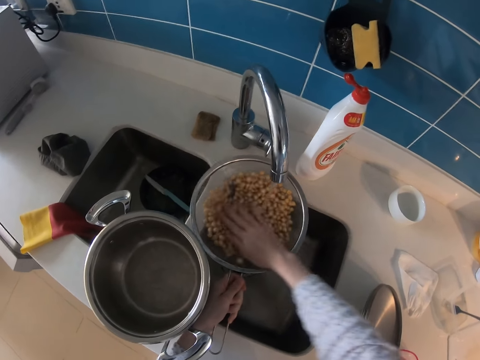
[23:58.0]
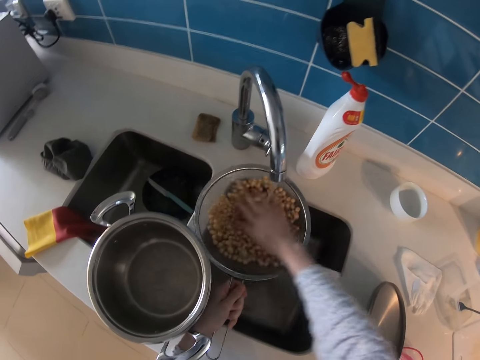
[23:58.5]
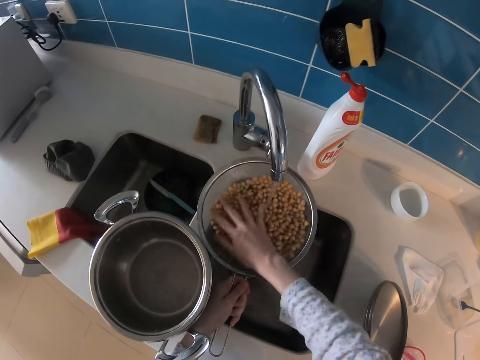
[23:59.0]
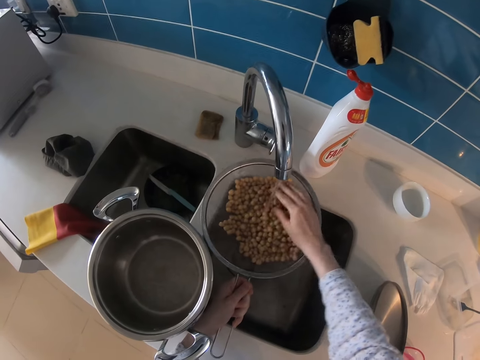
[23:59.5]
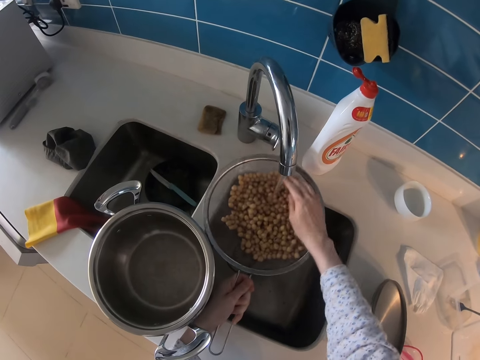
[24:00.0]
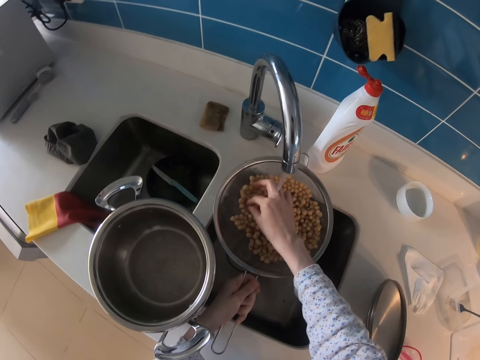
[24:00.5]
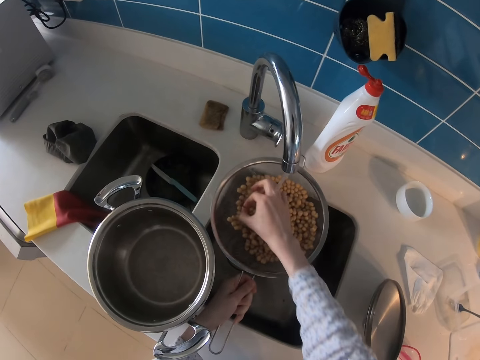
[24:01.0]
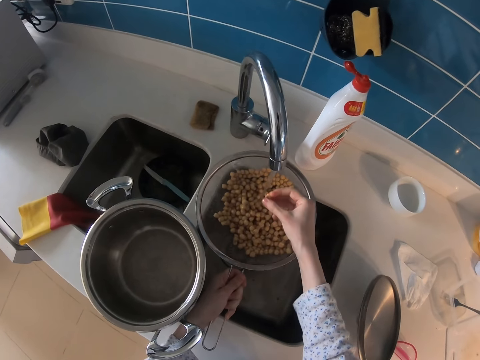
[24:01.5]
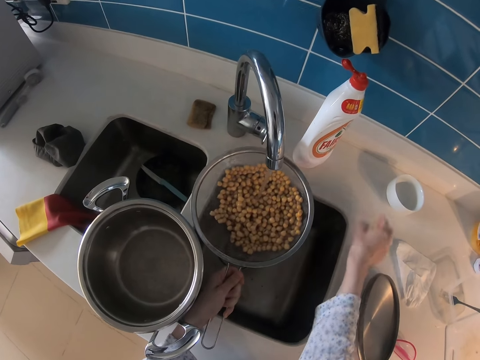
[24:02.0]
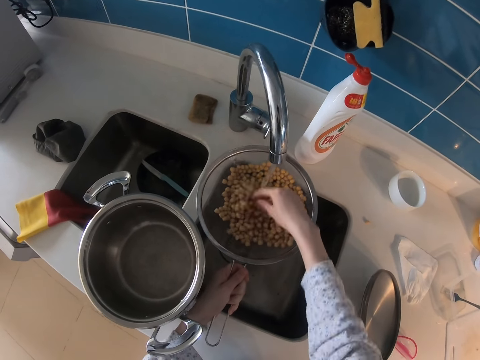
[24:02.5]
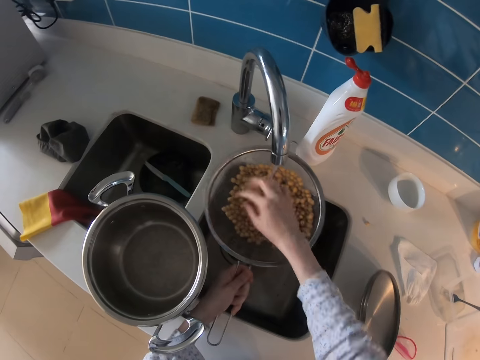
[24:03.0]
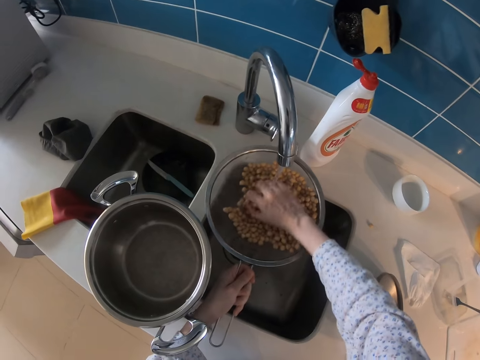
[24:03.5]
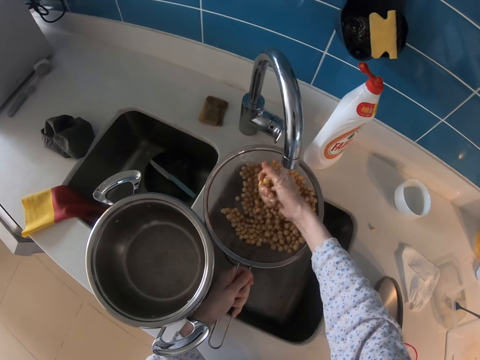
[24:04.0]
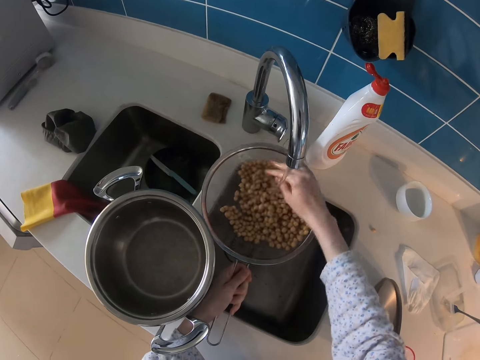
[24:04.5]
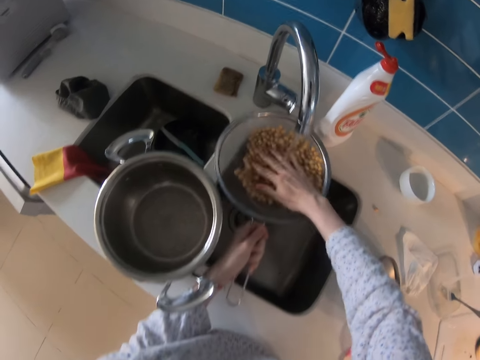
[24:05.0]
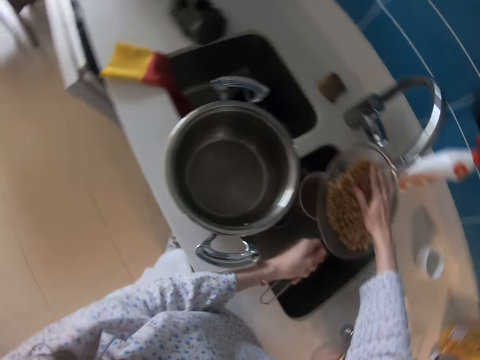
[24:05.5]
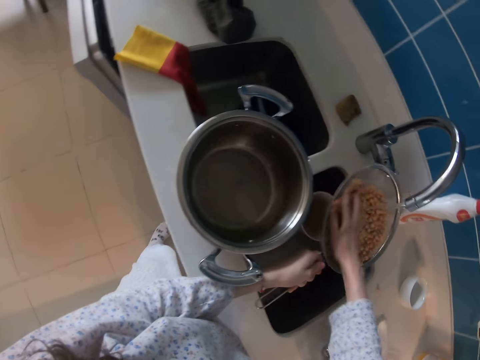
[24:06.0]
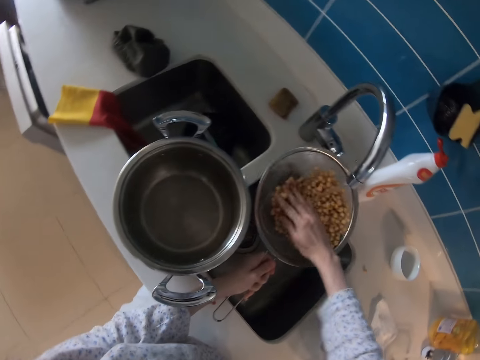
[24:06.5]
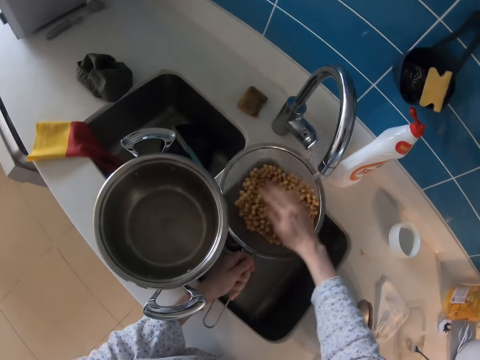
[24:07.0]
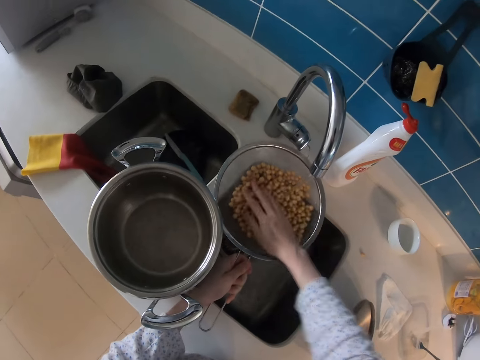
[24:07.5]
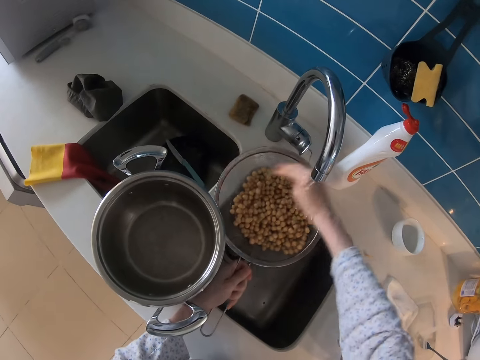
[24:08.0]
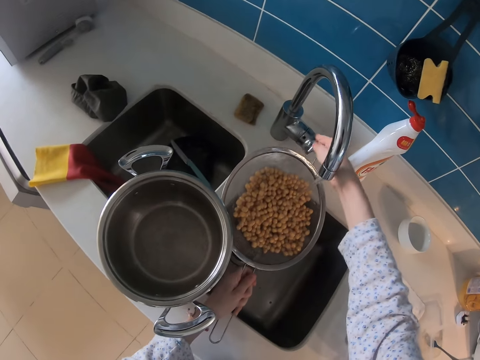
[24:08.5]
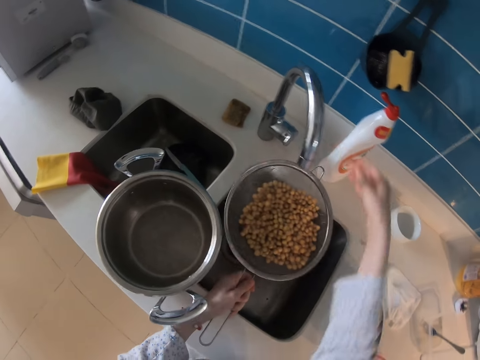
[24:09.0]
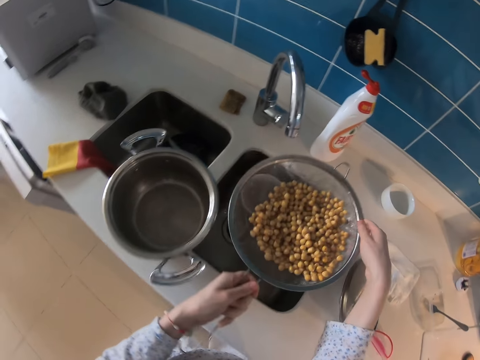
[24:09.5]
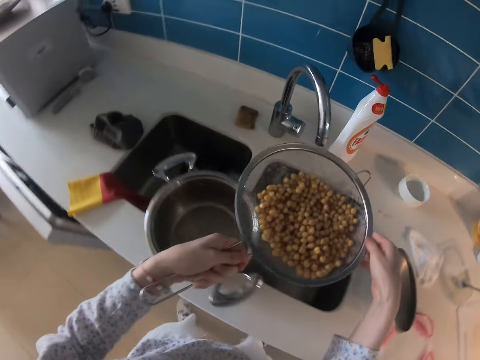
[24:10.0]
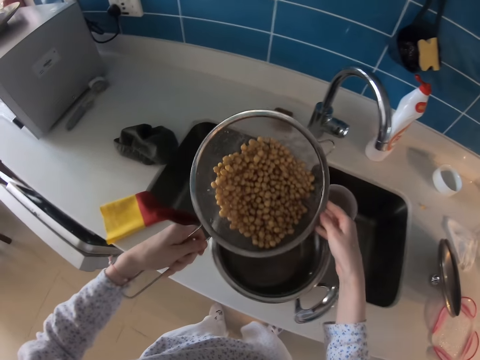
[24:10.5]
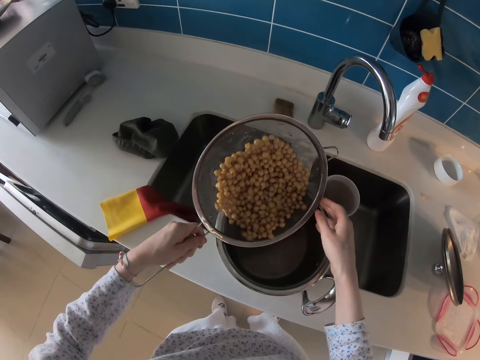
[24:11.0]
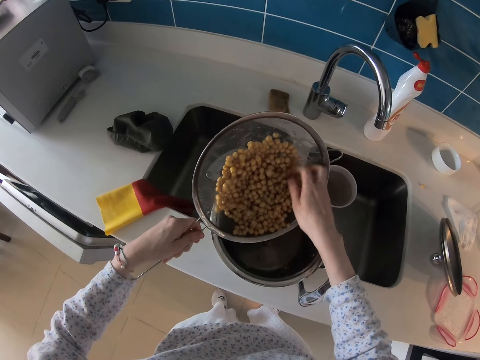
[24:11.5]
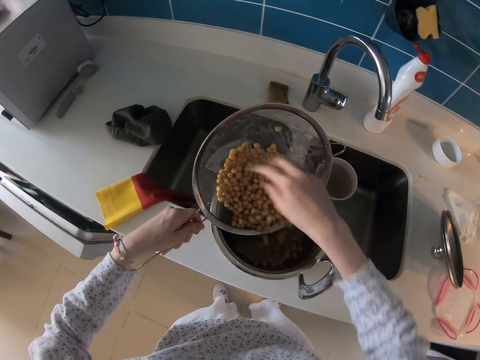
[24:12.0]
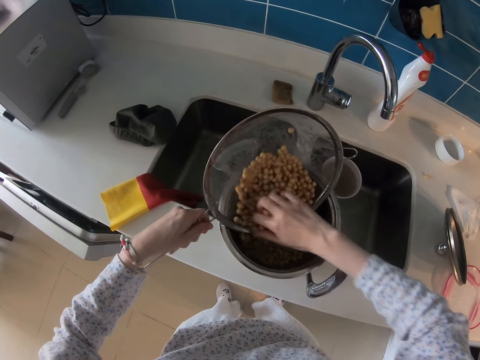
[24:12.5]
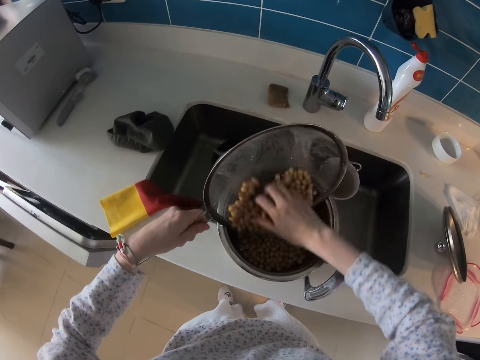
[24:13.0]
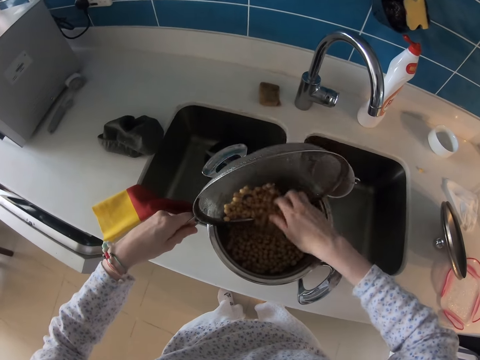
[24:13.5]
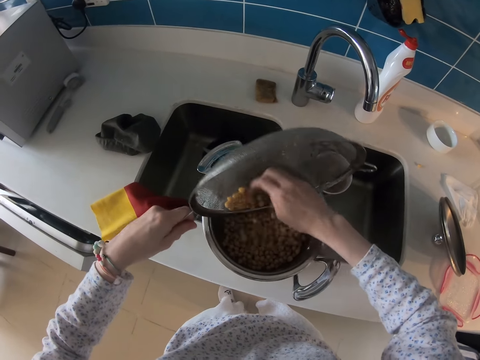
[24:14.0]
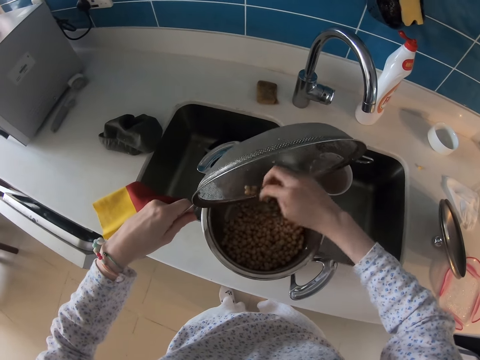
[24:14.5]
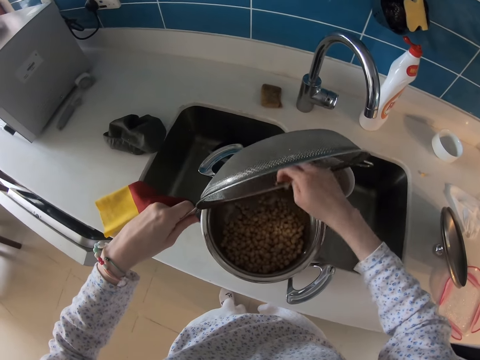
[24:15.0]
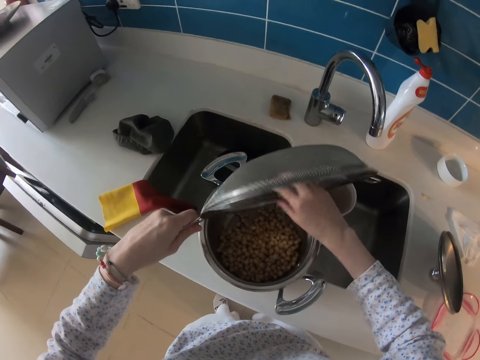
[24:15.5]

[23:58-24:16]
The camera wearer removes the bean from the filter. They put the bean down on the sink. They wash the beans. They close the tap. They put the beans in the cooking pan.

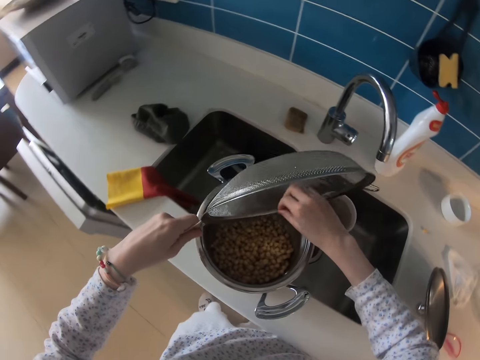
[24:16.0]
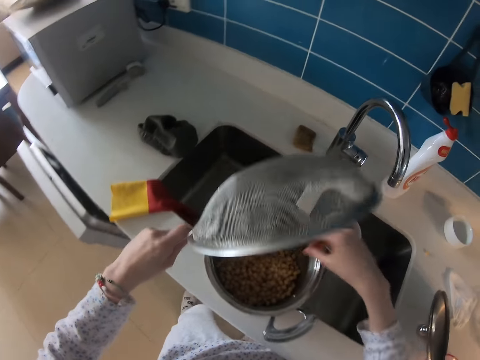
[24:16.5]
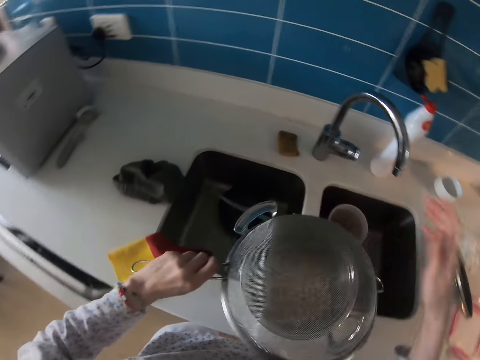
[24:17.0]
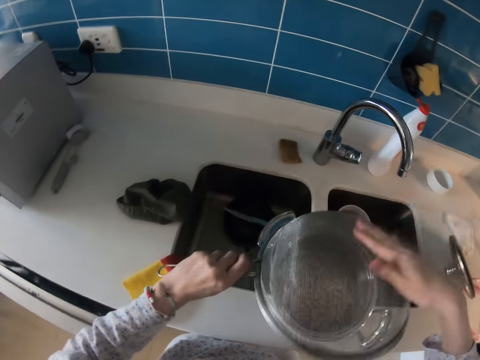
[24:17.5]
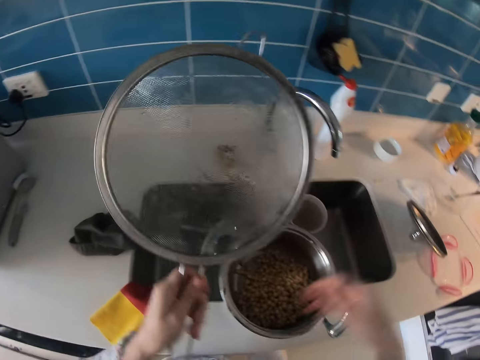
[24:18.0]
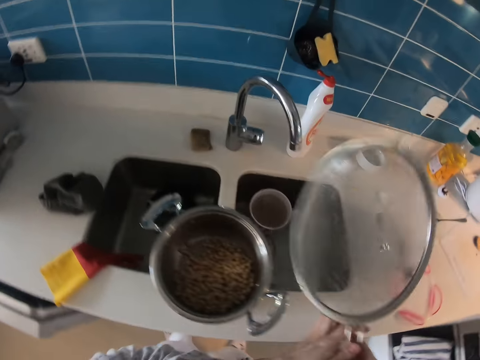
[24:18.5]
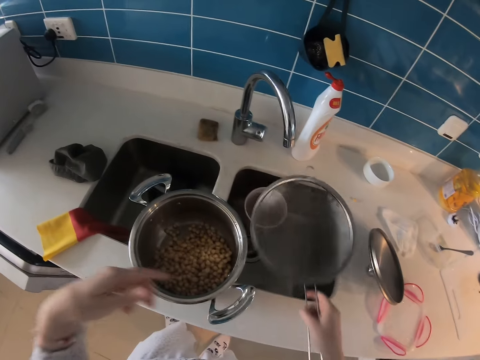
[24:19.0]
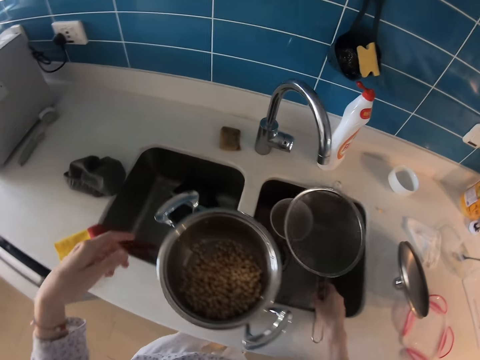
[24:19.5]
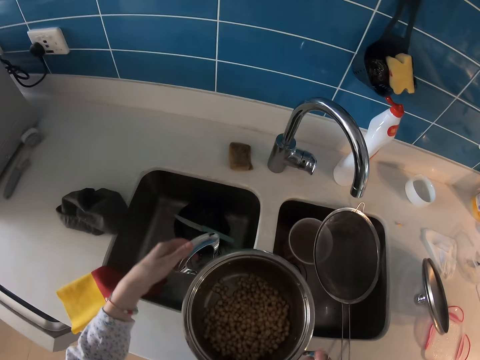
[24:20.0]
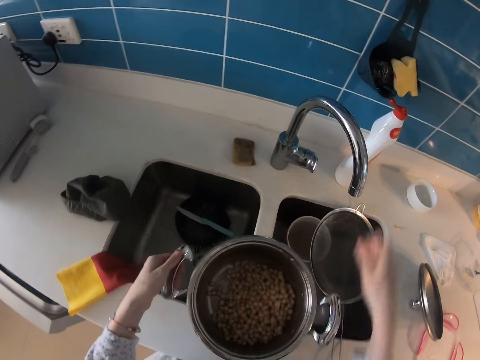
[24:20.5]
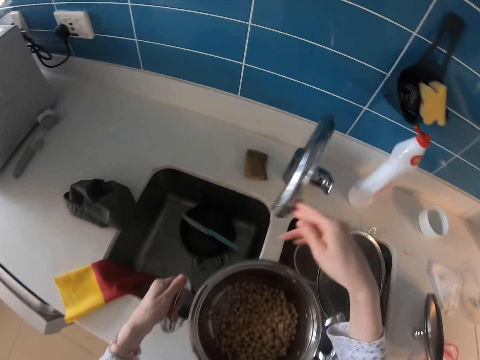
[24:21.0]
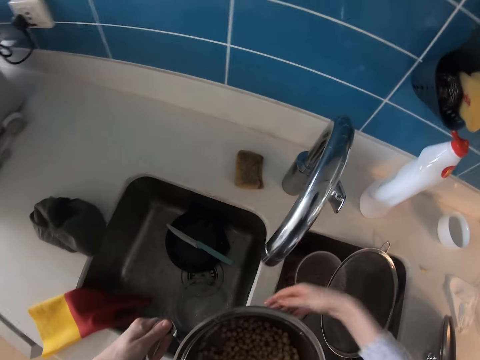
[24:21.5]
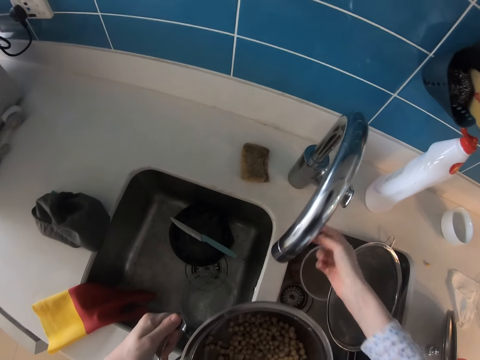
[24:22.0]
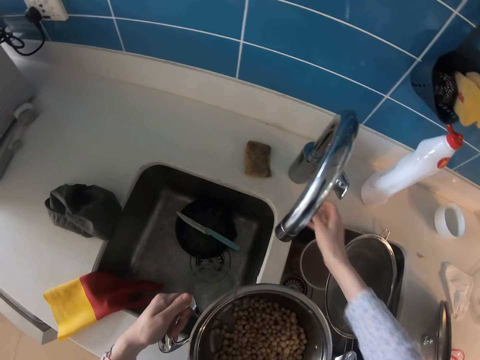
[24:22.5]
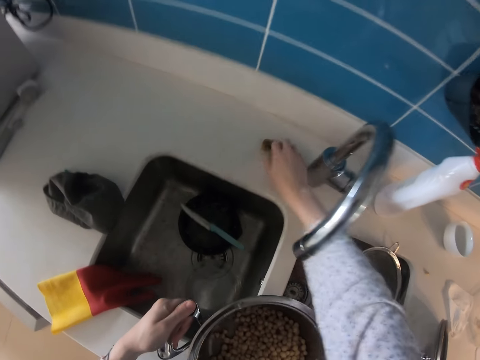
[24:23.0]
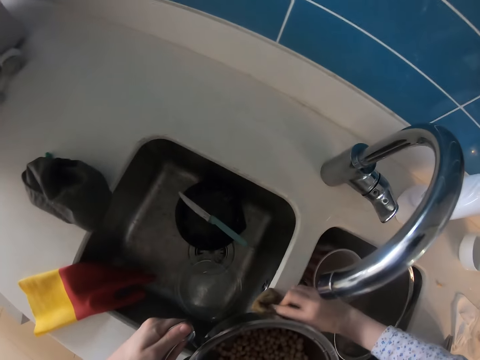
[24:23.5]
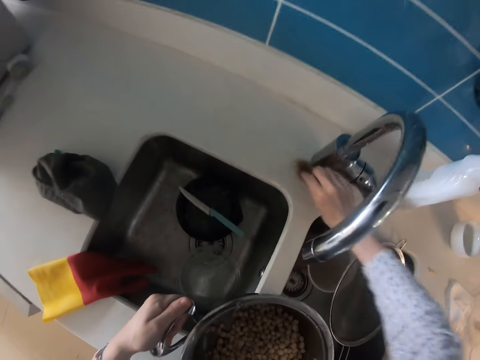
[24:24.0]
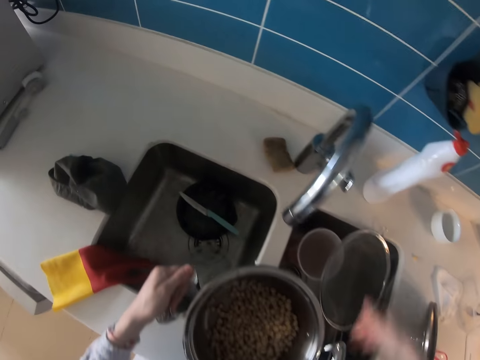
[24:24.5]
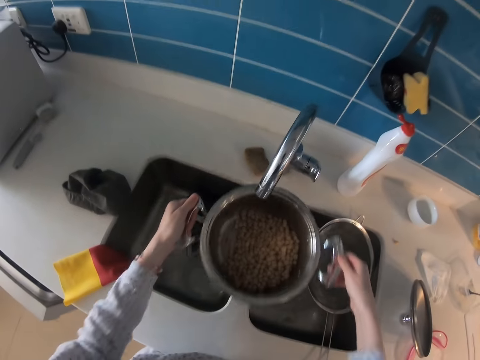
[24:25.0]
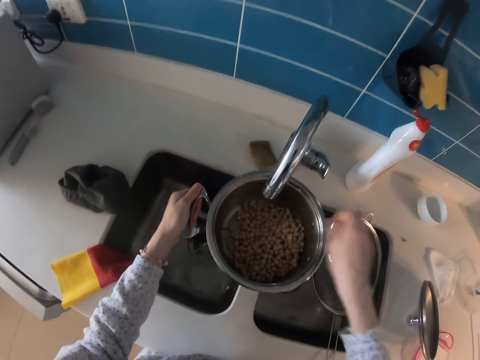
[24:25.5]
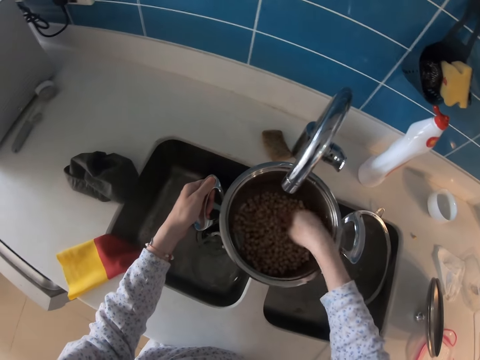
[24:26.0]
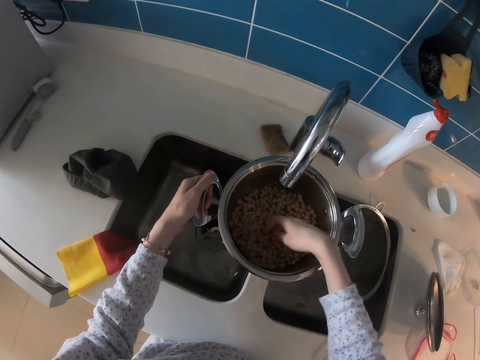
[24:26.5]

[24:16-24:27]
The camera wearer places the sieve in the sink. They move the pot. They move the water tap. They remove something. They pick up a sponge. They wipe the sink. They place the sponge on the sink. They move the pot. They spread something.
